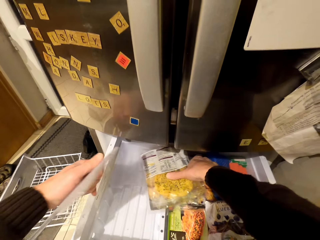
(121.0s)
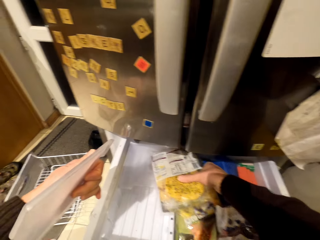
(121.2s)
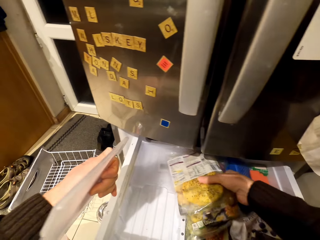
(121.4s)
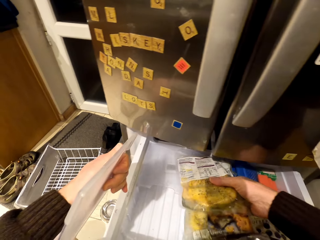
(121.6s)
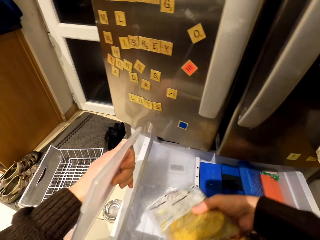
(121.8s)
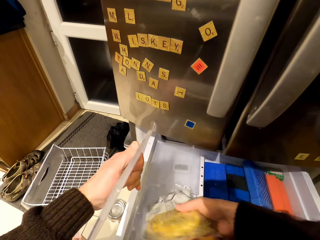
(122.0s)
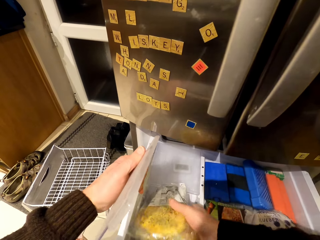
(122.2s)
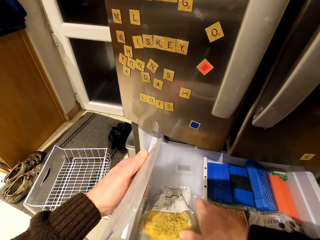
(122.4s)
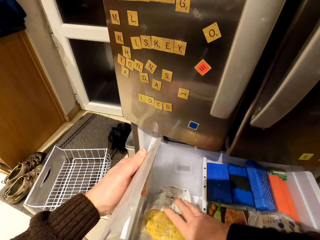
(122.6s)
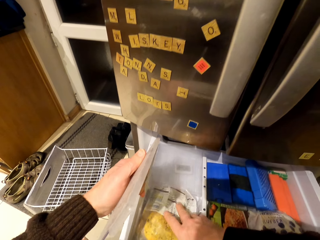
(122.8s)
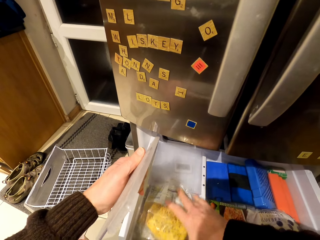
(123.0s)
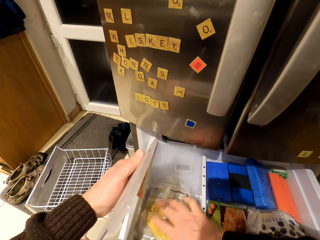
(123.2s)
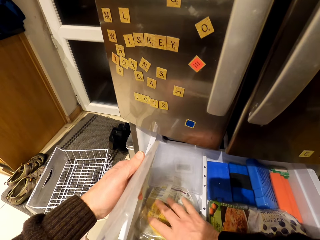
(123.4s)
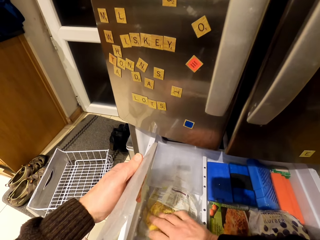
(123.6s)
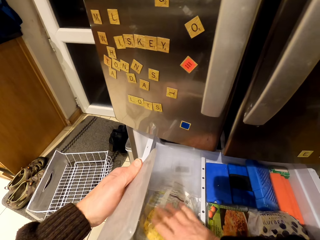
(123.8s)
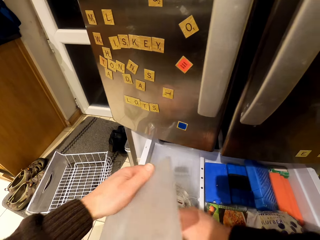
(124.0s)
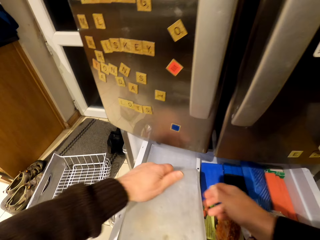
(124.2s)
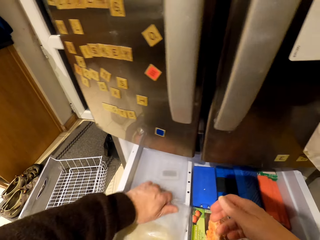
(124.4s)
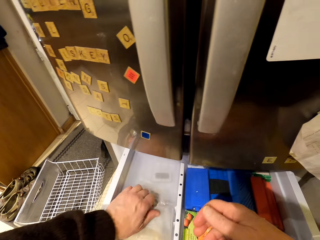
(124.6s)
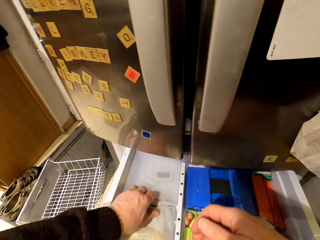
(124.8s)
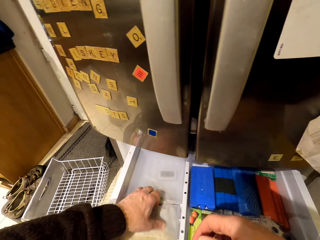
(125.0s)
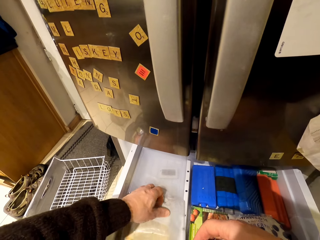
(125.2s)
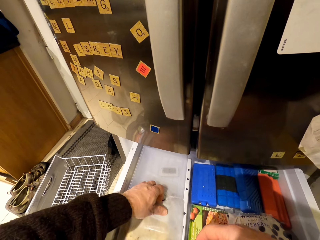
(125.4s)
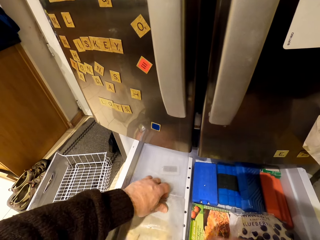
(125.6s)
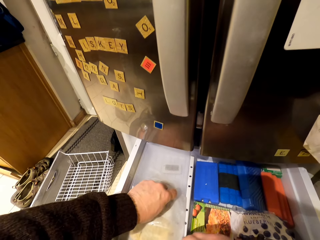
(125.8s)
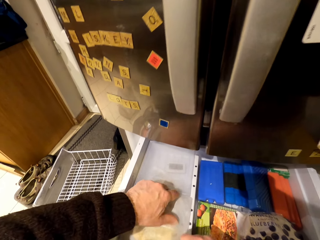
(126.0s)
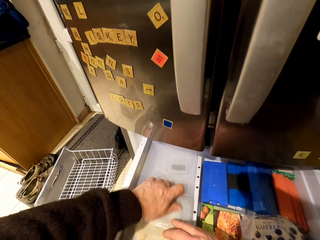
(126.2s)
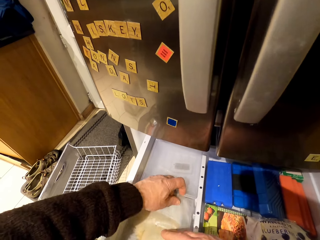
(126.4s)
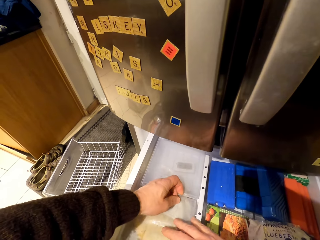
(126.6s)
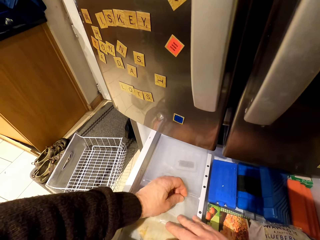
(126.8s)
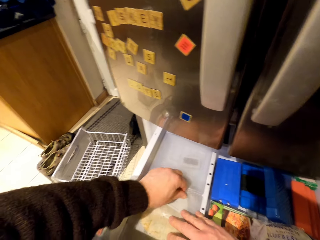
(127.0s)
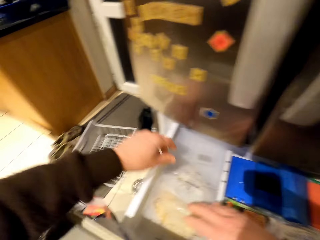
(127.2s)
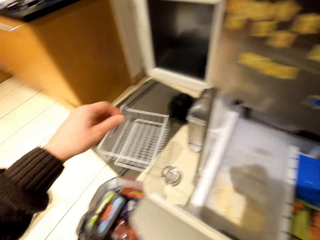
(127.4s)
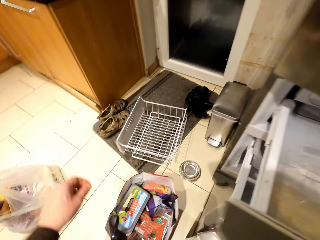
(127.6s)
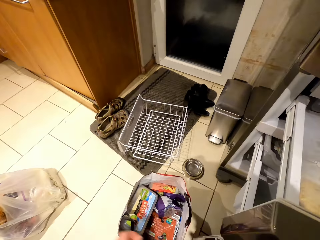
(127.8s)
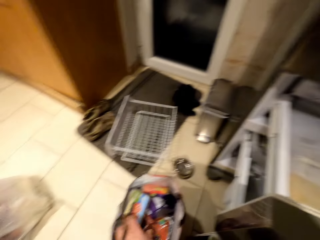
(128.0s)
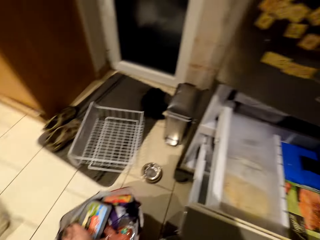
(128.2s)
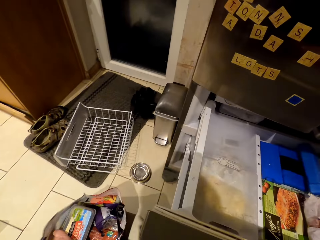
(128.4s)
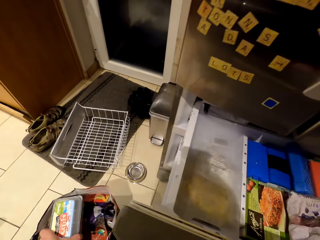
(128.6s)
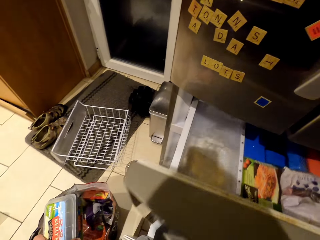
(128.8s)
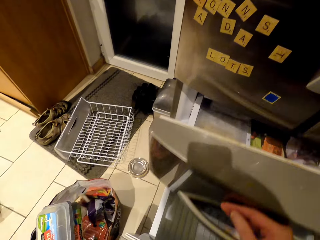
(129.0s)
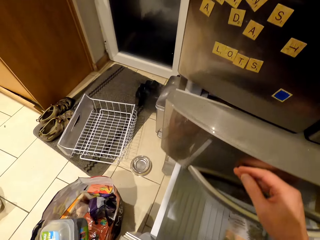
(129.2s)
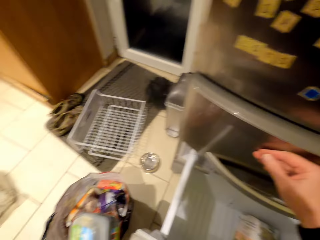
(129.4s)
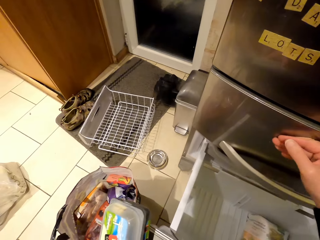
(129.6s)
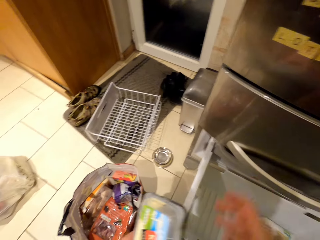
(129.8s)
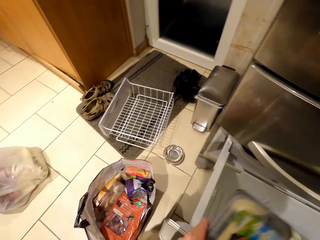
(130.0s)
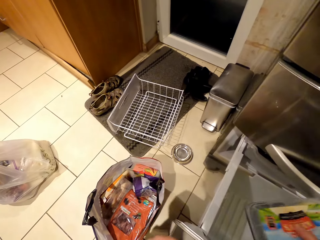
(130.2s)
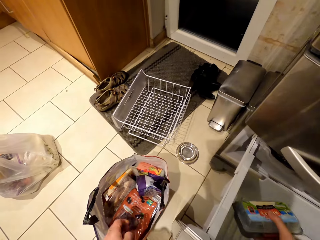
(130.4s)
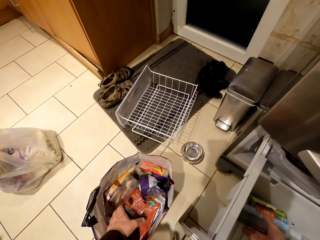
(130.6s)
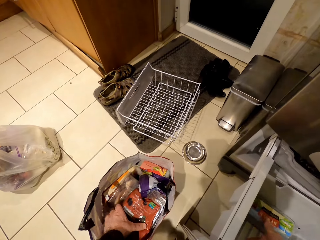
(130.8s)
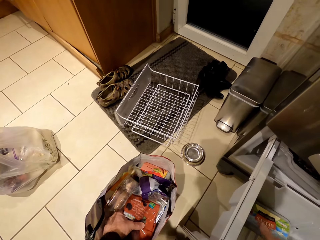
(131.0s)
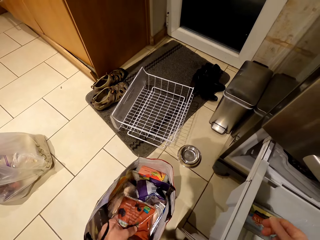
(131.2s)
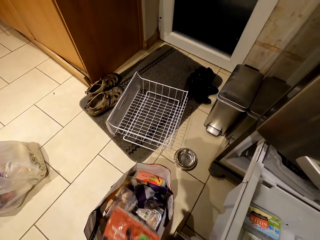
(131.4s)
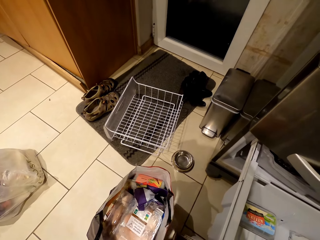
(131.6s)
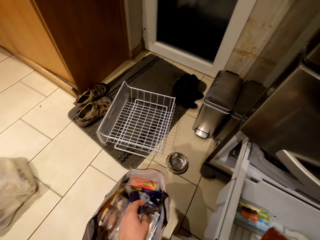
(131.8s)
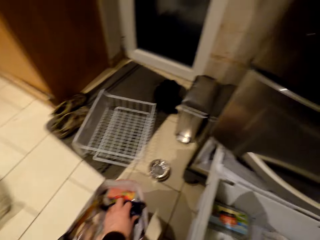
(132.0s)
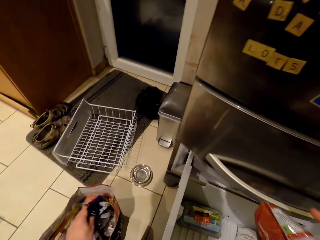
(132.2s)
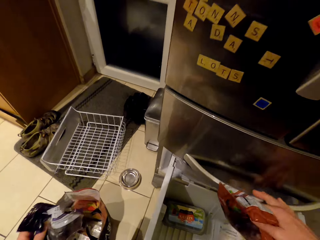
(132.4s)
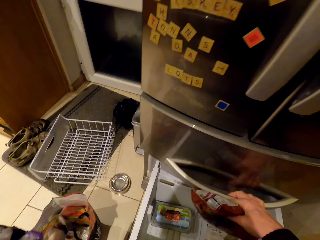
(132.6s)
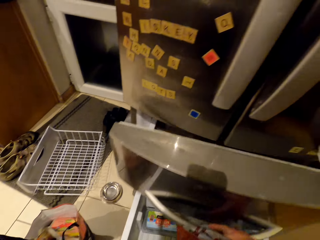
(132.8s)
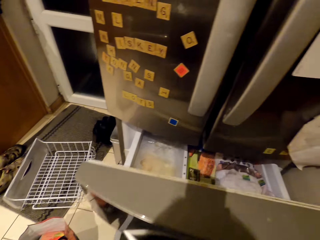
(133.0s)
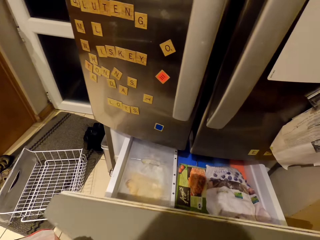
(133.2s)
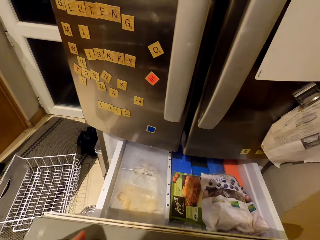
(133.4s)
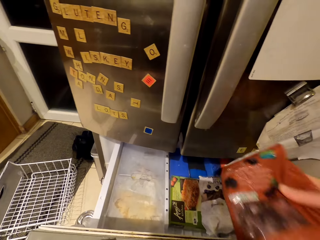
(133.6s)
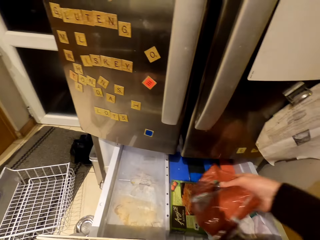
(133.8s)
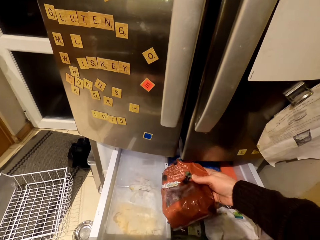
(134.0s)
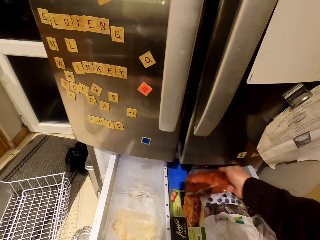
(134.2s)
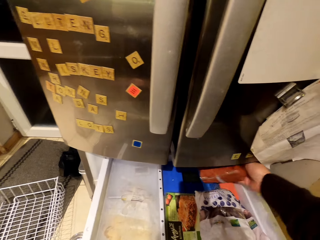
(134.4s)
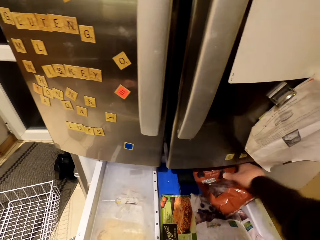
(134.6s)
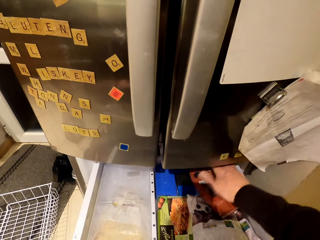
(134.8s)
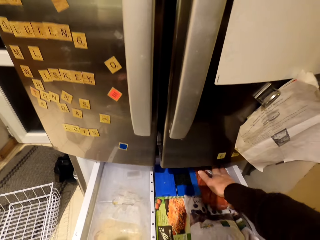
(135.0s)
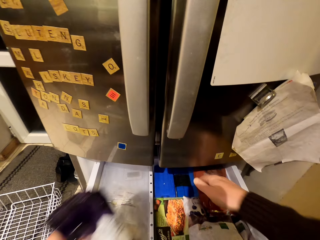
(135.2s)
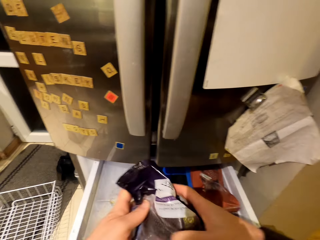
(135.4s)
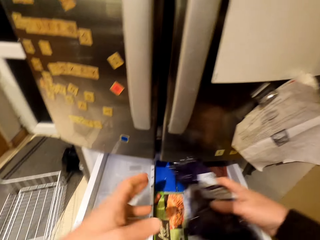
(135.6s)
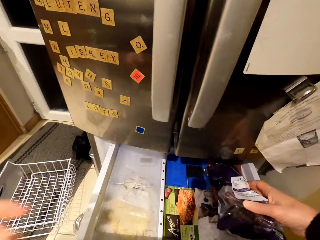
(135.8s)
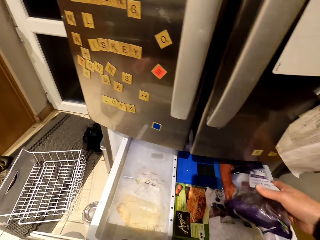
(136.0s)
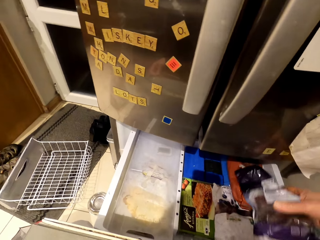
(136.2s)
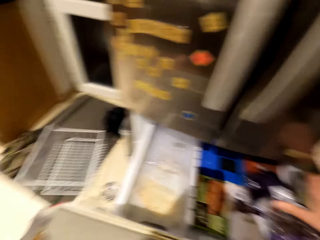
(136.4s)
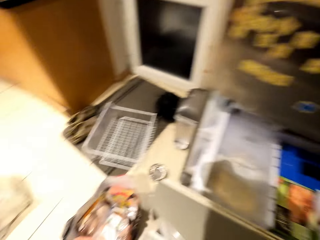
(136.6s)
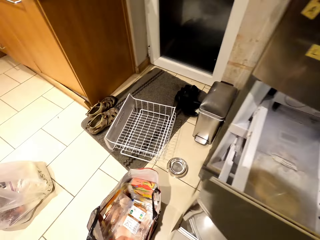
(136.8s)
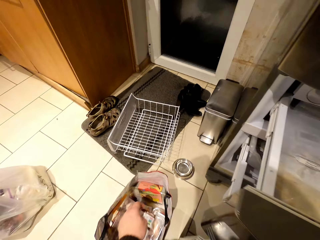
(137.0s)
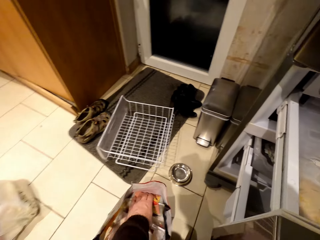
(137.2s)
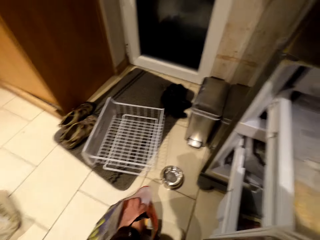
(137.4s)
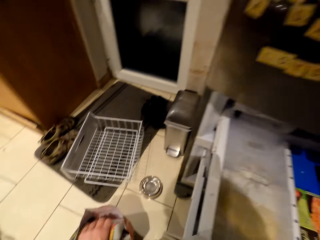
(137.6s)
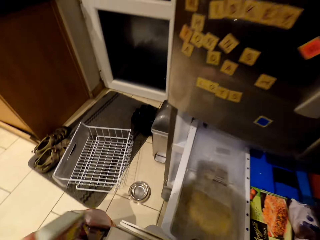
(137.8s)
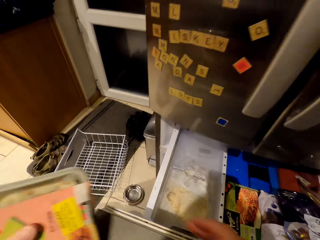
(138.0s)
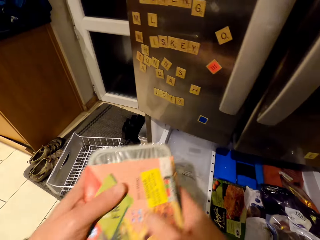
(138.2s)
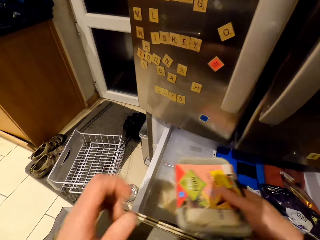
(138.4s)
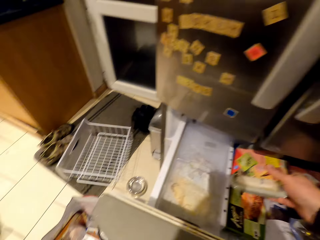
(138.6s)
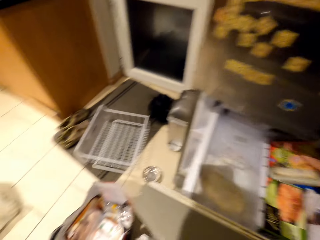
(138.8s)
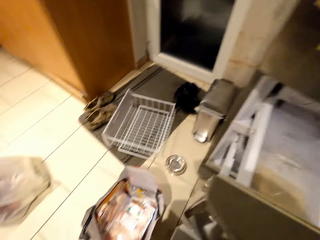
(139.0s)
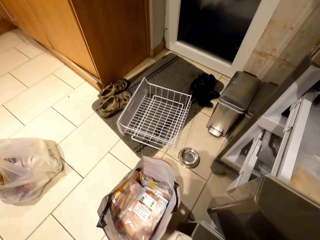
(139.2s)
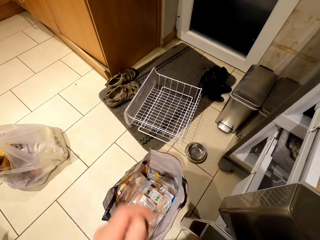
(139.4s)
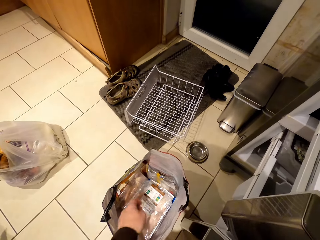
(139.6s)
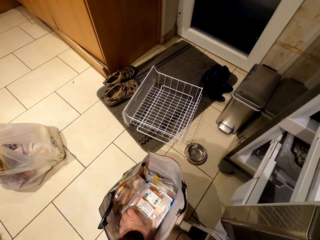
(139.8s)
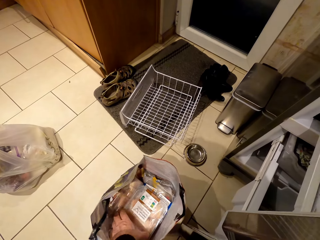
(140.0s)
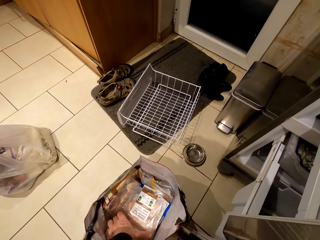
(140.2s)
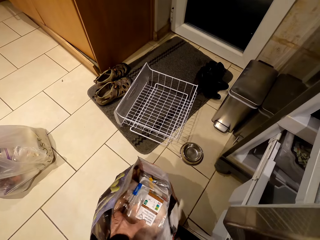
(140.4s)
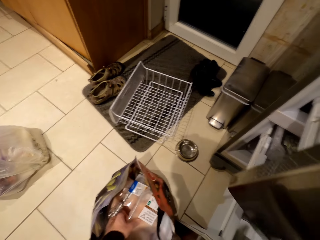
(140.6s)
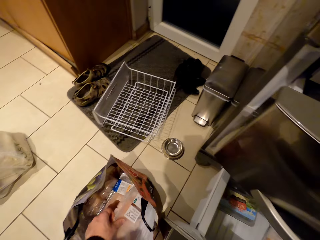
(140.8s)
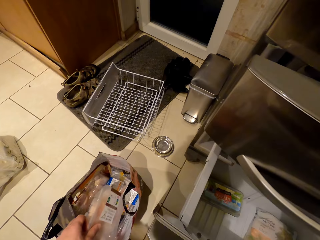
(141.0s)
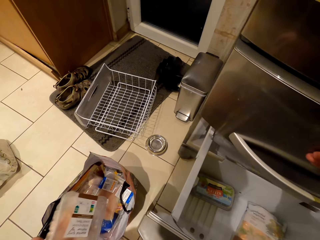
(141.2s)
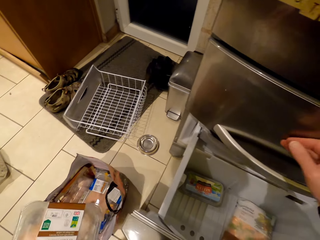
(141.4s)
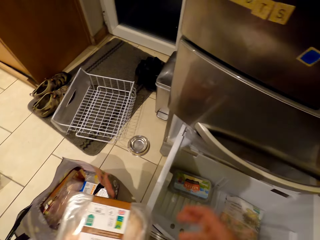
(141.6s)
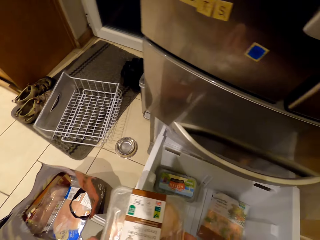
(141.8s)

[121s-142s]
The camera wearer opens a container in the drawer. They arrange packages of something in the fridge. They put packets in the container. They put something in the fridge. They close the container. They pick up a dish in a bag. They close the fridge. They push the drawer. They pick up the dish with the other hand. They put the dish in the fridge. They pick up a package of something in the bag. They pull the drawer. They open the fridge. They put packages of something in the fridge. They pick up a container in the bag. They put the container in the fridge. They pick up a container in the bag. They close the fridge. They push the drawer.
